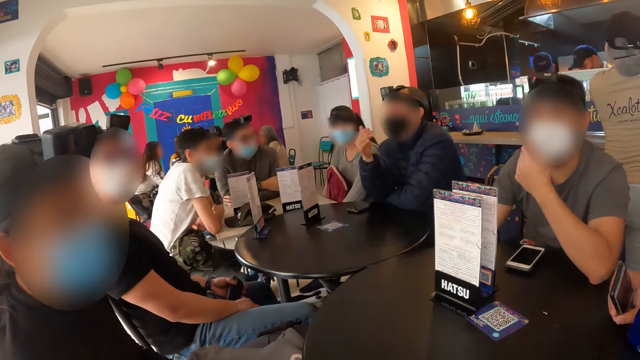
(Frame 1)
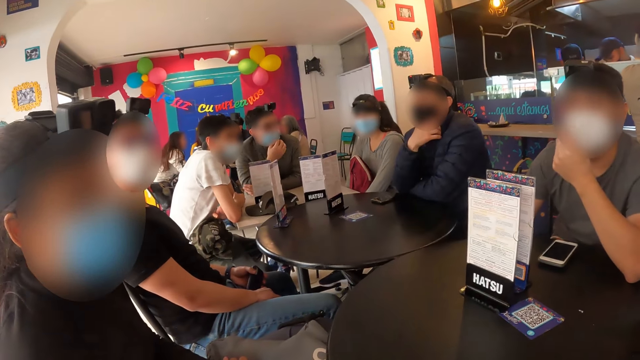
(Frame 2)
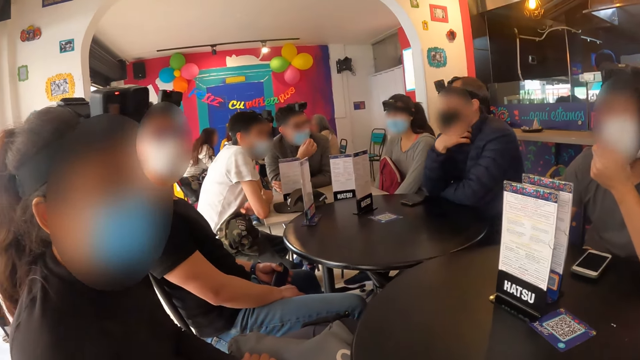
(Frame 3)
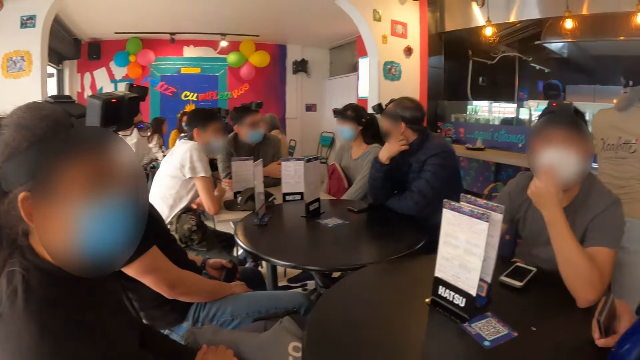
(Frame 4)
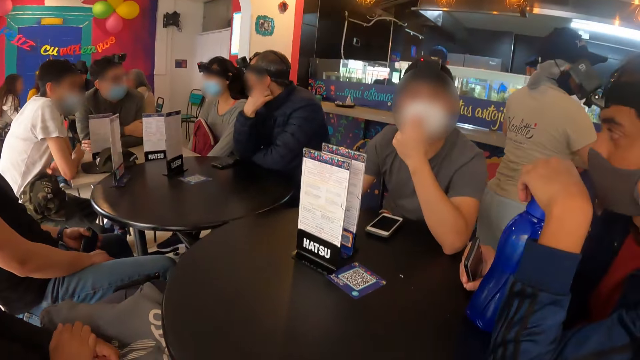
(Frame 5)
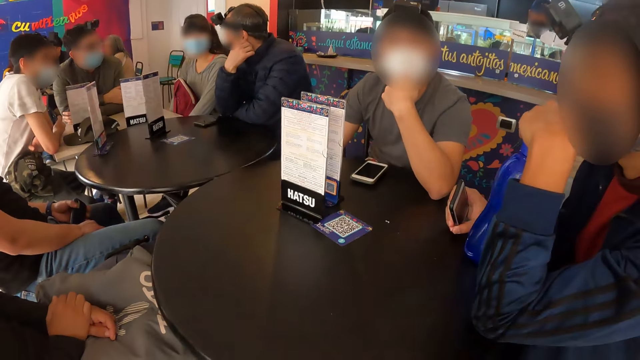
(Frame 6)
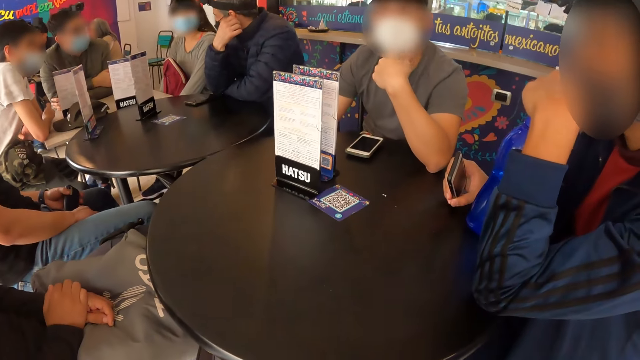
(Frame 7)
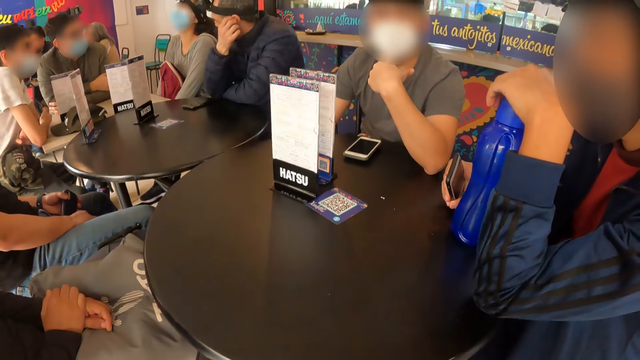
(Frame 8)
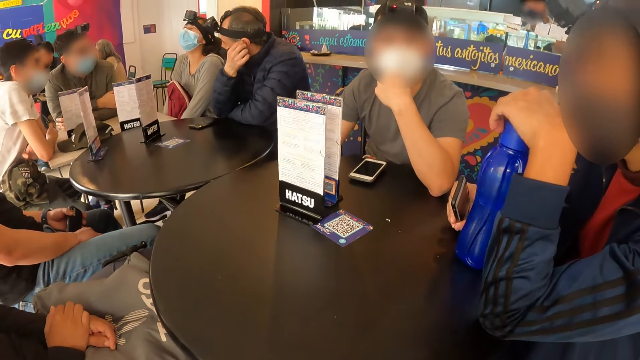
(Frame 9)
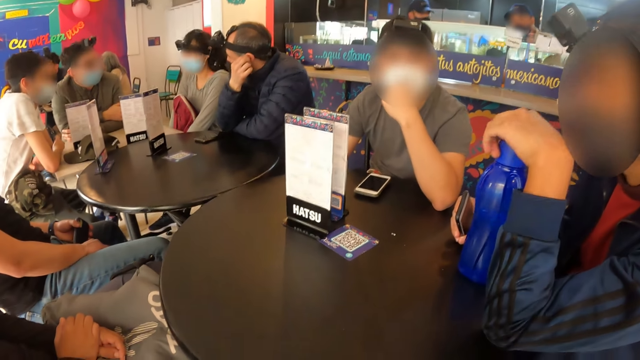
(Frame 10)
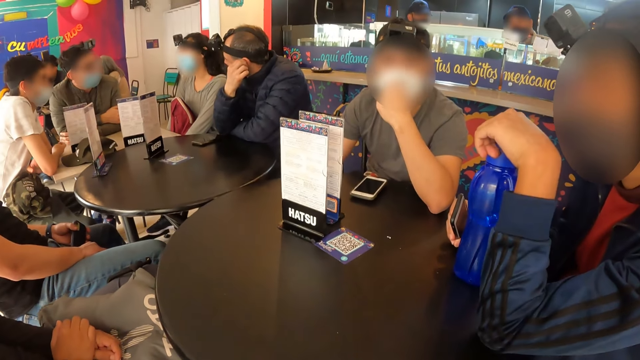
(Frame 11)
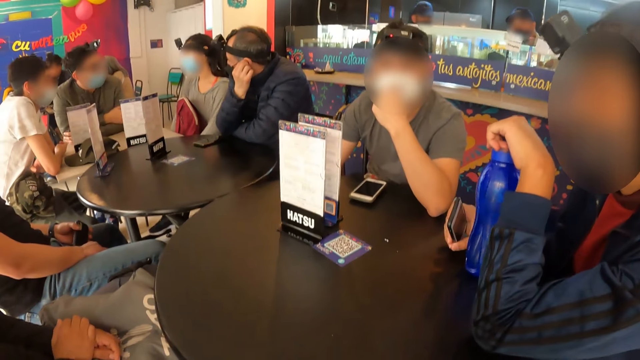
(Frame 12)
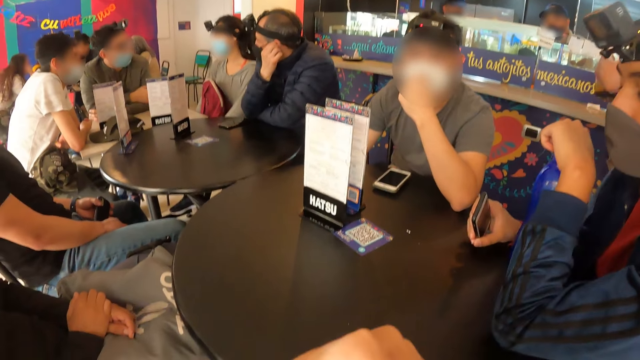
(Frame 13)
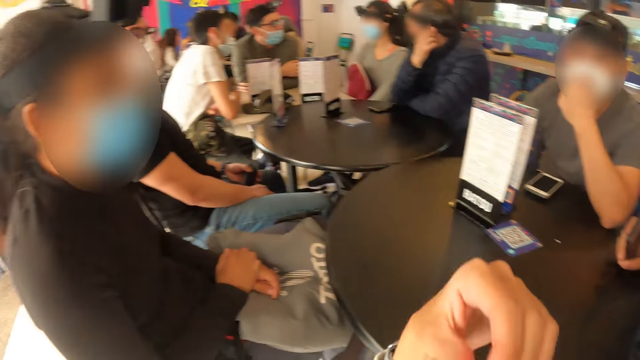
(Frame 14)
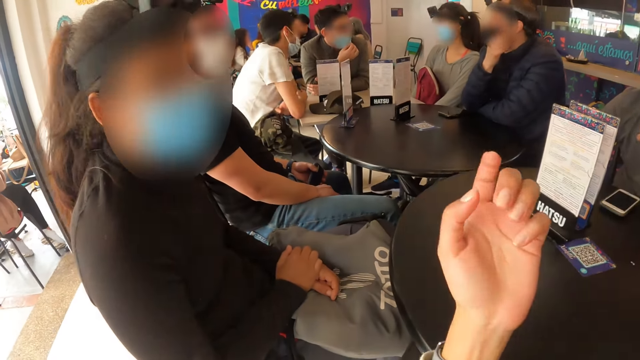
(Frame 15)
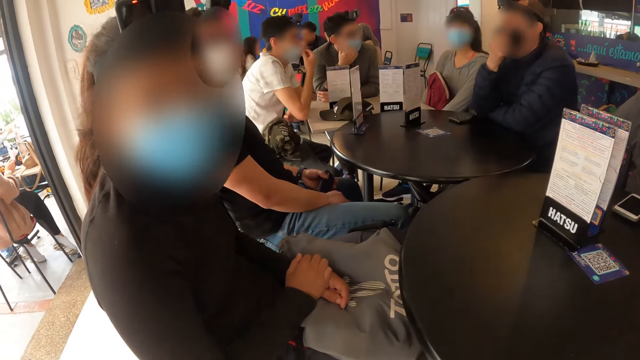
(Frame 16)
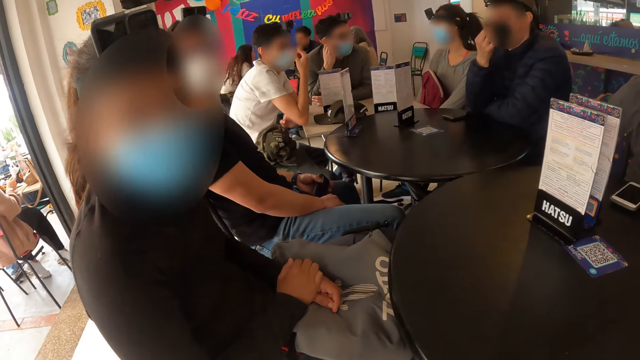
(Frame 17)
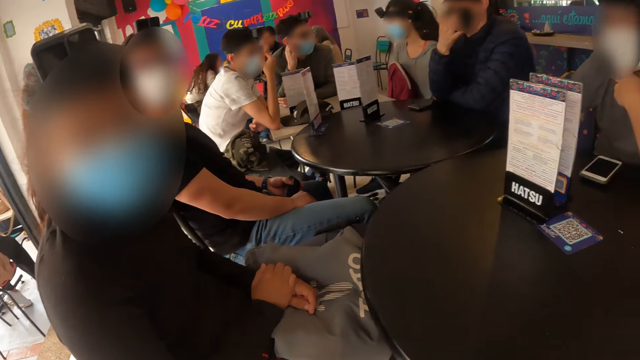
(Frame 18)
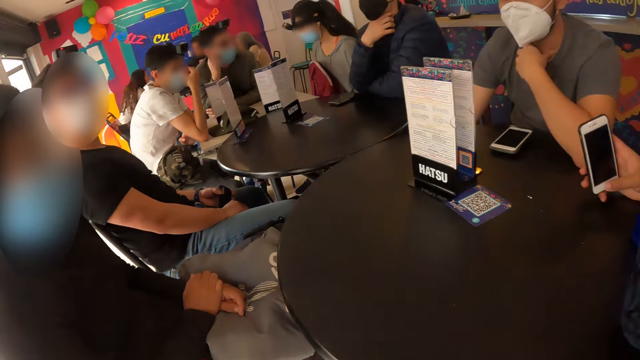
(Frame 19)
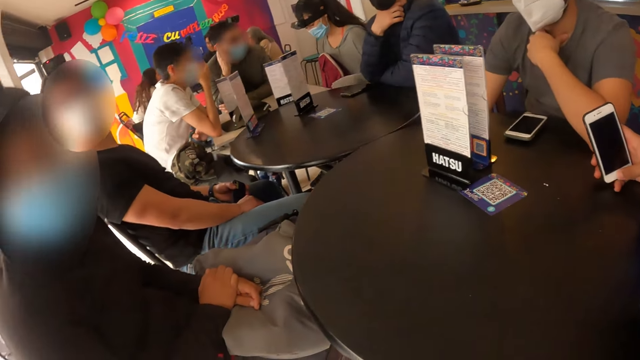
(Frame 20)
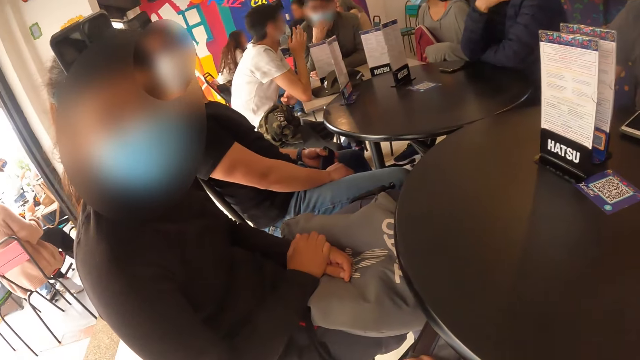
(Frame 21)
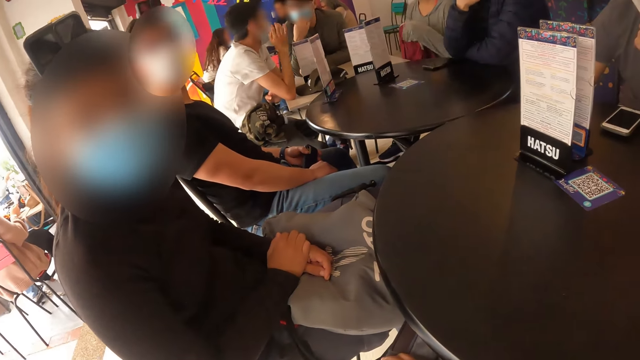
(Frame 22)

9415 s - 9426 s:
A man touches the mask on his face with his right hand. A person sways a hand. The camera wearer converses with another person. They interact with a woman. They sway a hand. A third person converses with the camera wearer.

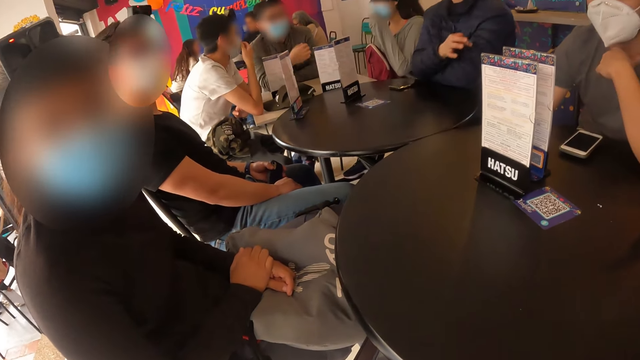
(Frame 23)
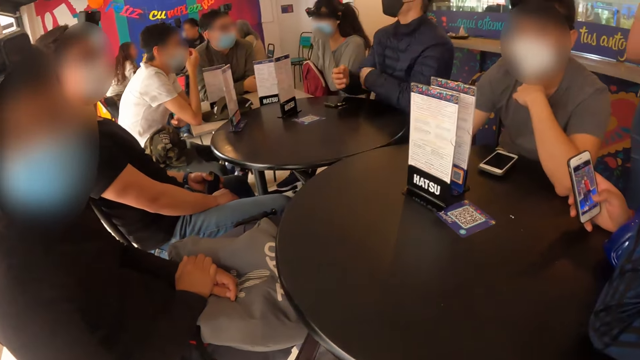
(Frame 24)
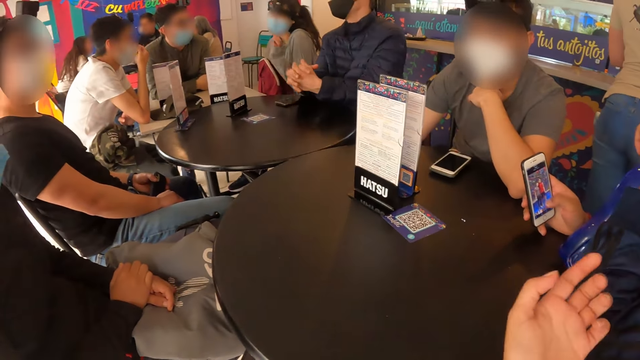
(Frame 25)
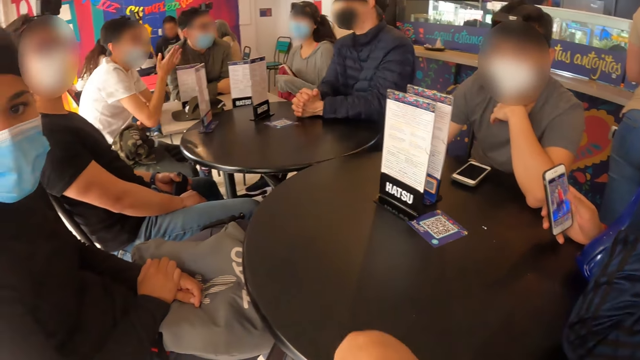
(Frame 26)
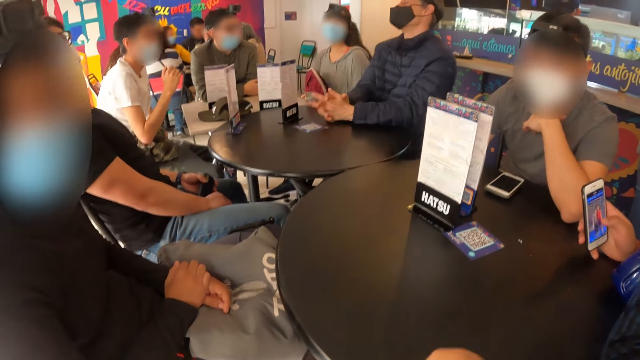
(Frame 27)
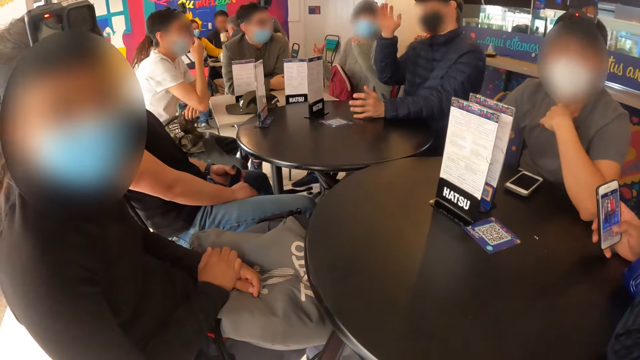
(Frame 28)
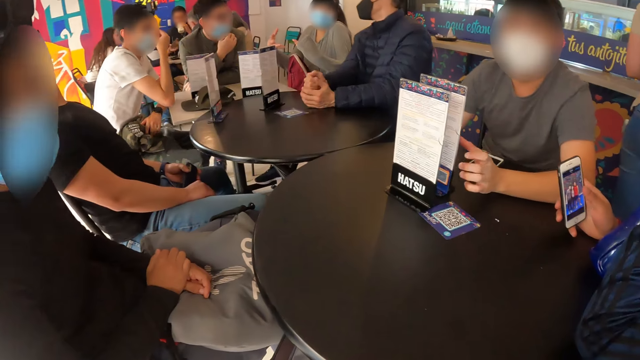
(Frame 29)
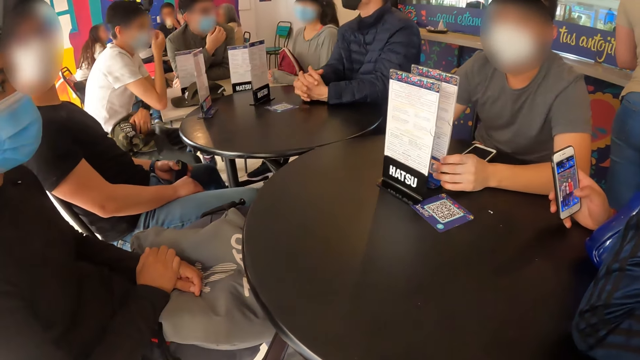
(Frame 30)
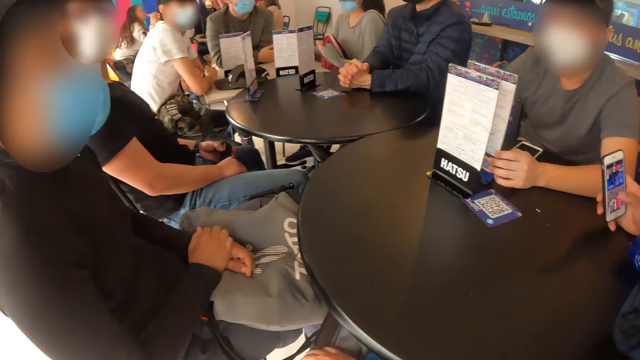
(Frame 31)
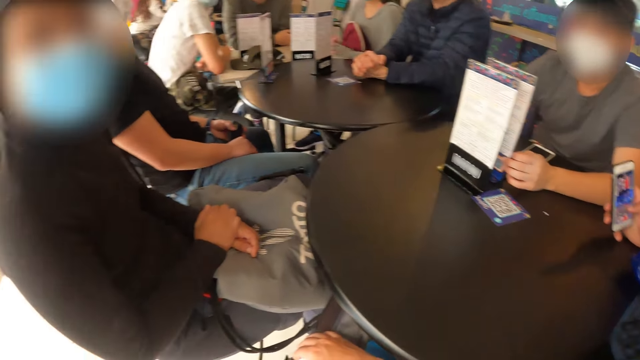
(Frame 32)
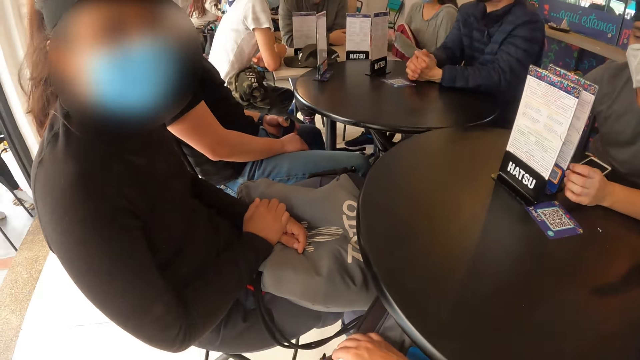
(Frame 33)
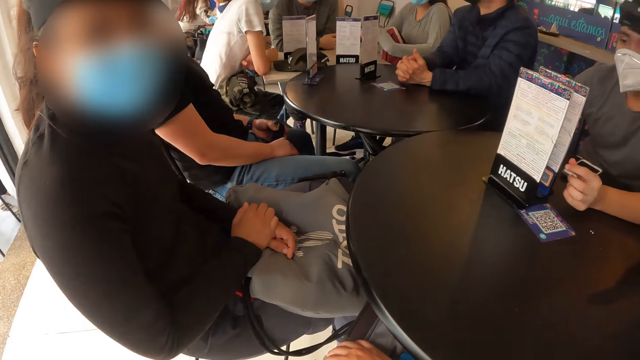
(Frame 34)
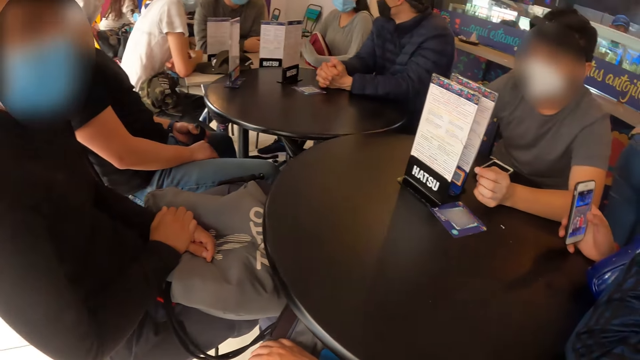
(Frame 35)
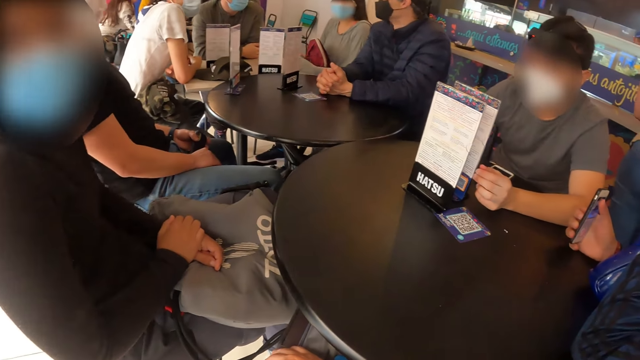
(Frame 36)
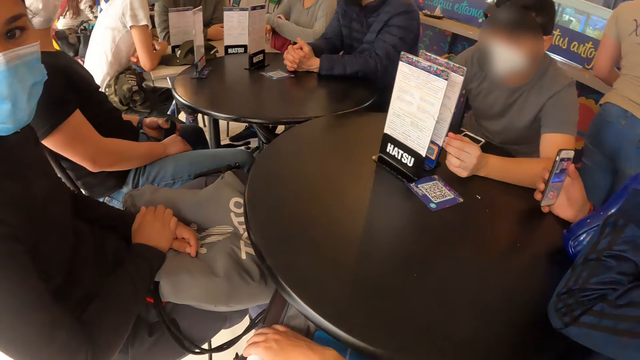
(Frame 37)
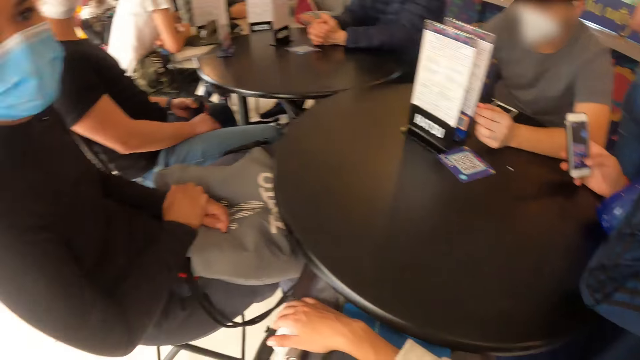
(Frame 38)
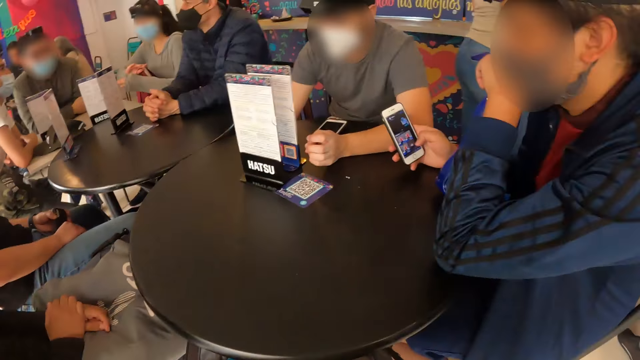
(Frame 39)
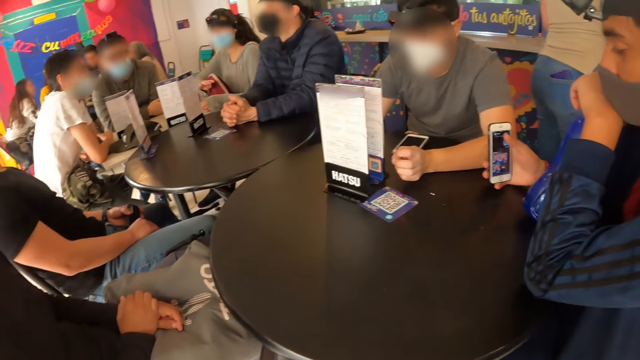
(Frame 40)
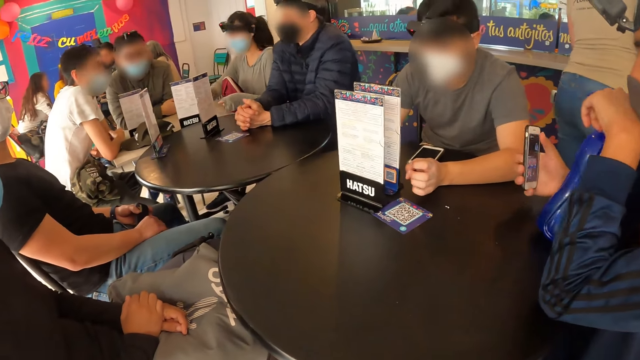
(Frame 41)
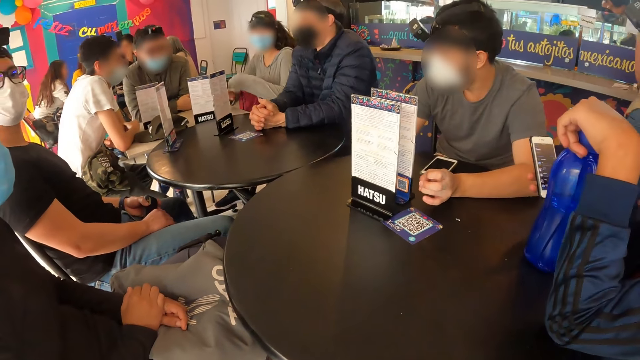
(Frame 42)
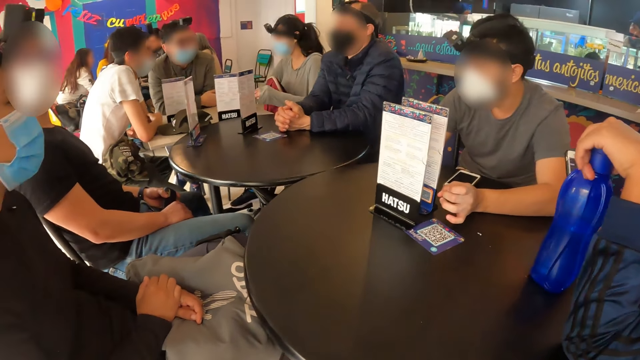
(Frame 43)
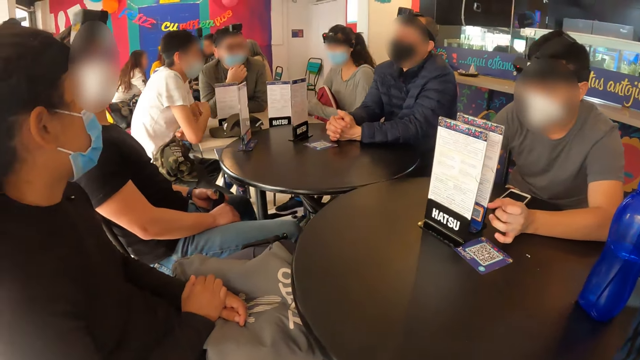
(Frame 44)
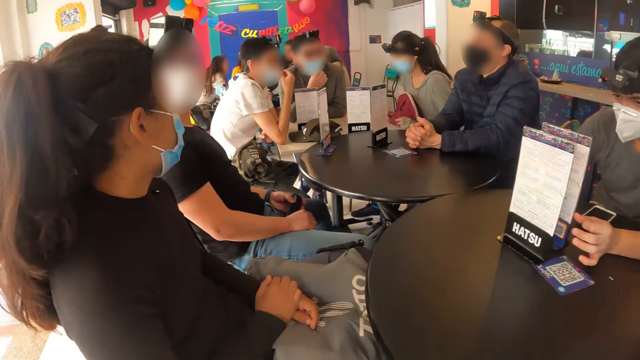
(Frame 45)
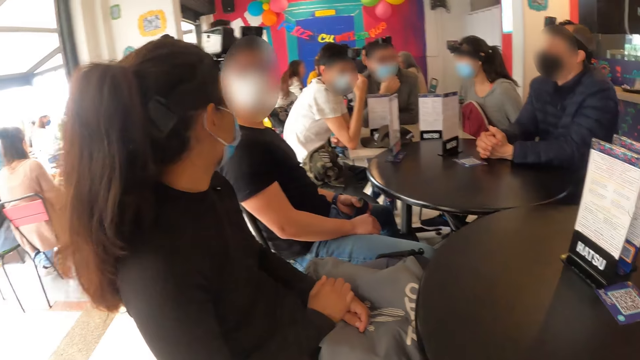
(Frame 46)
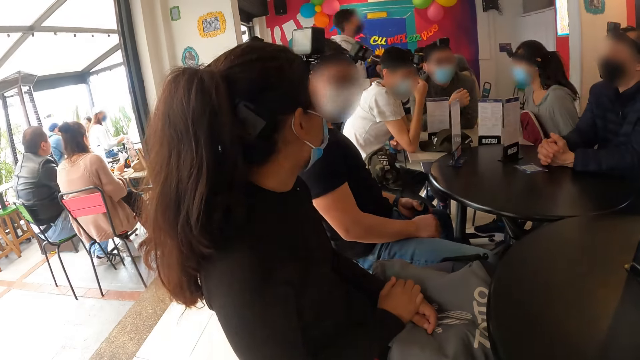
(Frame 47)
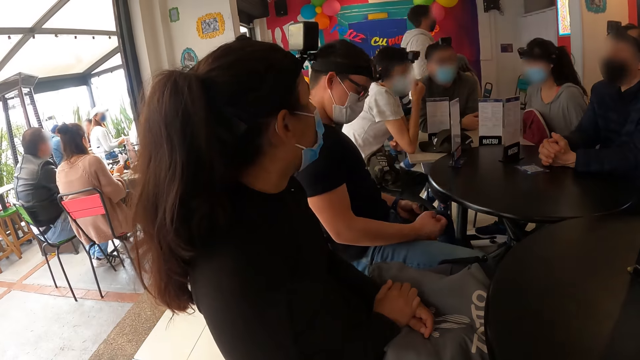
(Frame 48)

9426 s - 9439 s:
A man scrolls through the phone with his right hand. The camera wearer sways a hand. A person converses with the camera wearer. Another man touches the mask on his face with his right hand. A third man touches the mask on his face with his right hand. The camera wearer looks around.
